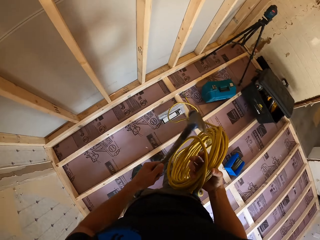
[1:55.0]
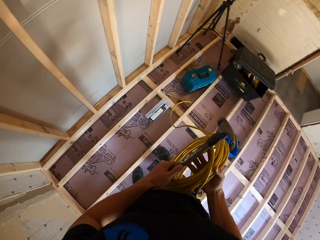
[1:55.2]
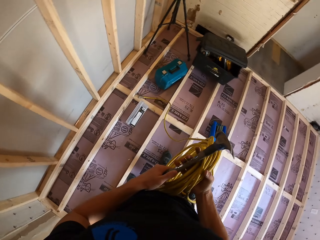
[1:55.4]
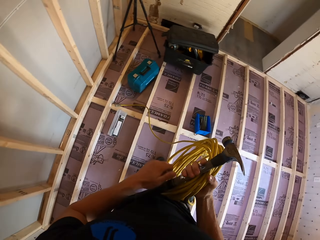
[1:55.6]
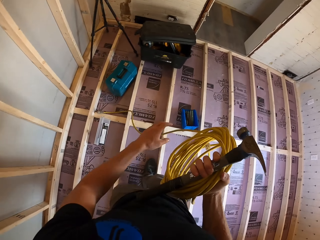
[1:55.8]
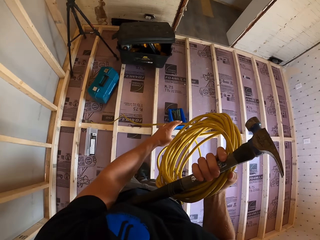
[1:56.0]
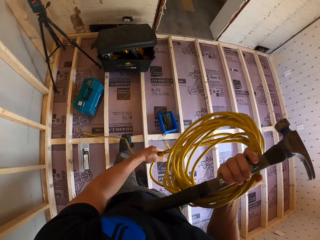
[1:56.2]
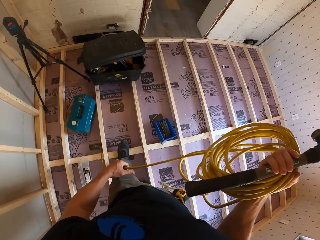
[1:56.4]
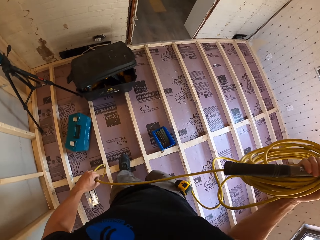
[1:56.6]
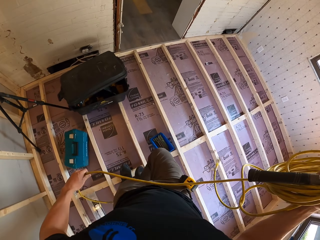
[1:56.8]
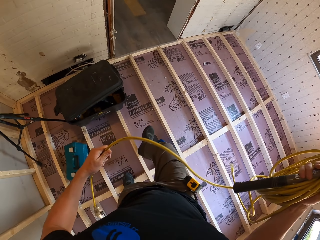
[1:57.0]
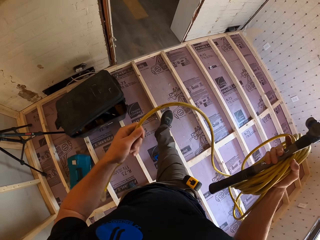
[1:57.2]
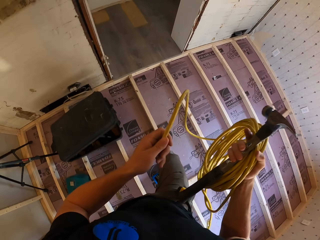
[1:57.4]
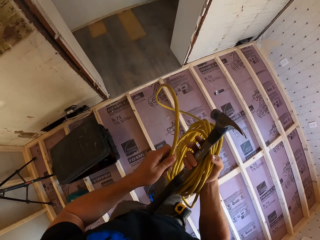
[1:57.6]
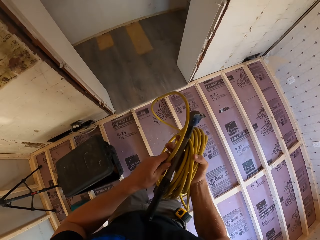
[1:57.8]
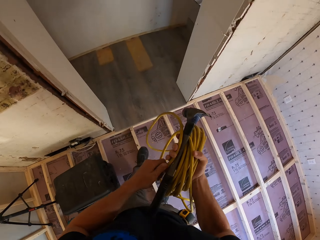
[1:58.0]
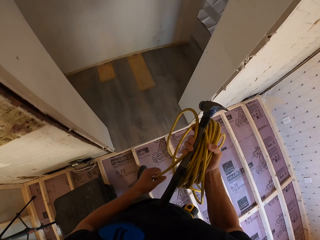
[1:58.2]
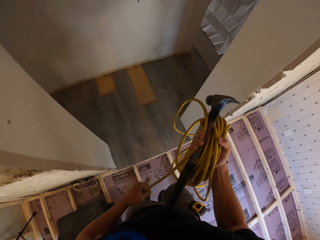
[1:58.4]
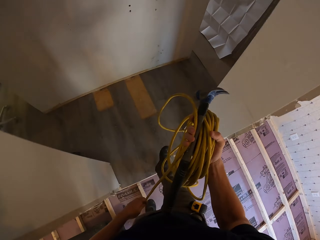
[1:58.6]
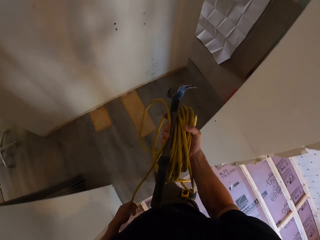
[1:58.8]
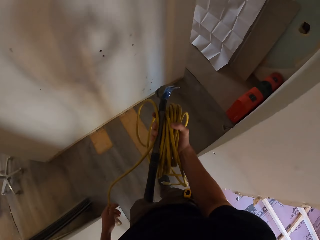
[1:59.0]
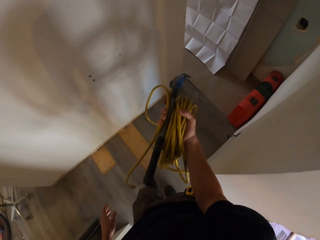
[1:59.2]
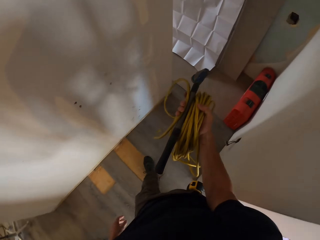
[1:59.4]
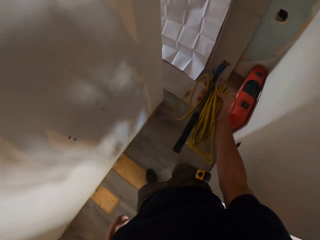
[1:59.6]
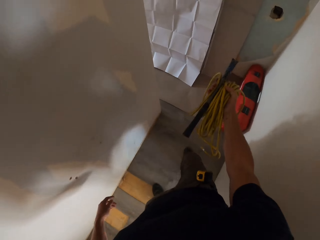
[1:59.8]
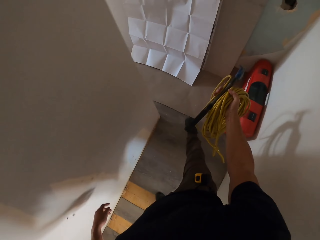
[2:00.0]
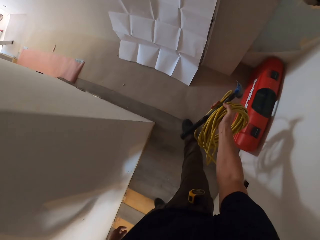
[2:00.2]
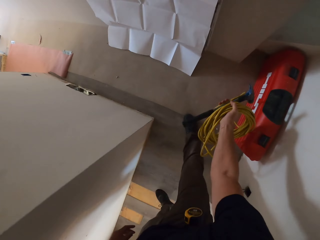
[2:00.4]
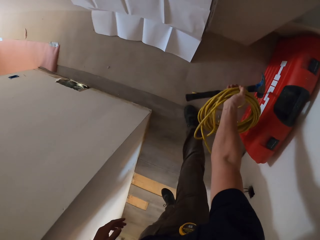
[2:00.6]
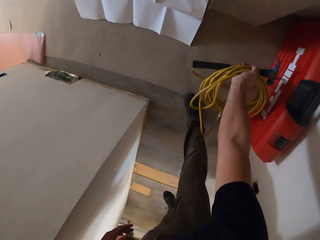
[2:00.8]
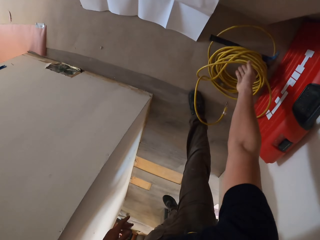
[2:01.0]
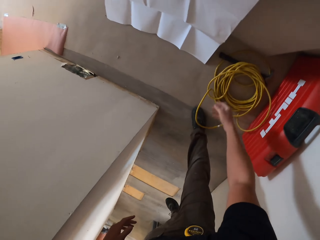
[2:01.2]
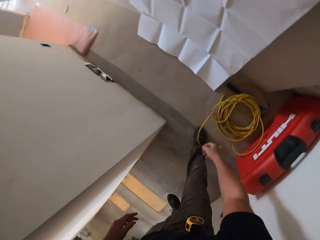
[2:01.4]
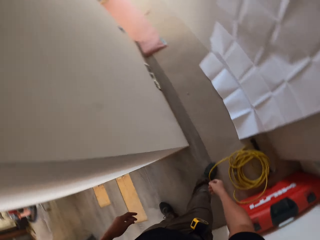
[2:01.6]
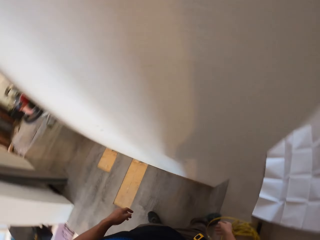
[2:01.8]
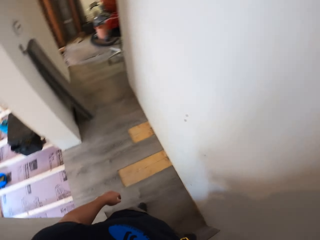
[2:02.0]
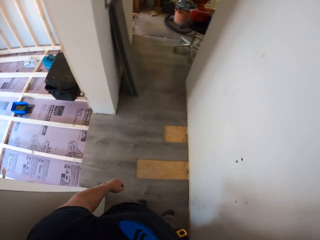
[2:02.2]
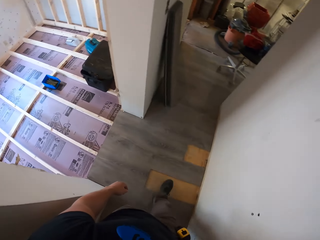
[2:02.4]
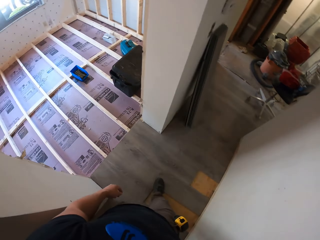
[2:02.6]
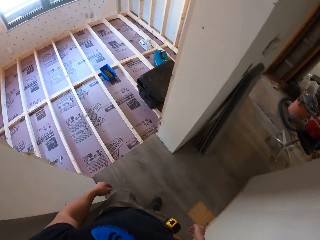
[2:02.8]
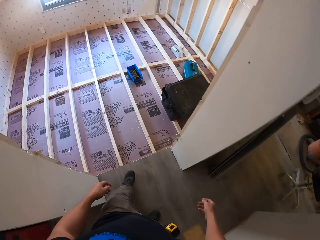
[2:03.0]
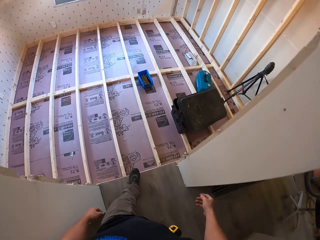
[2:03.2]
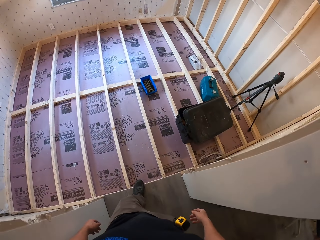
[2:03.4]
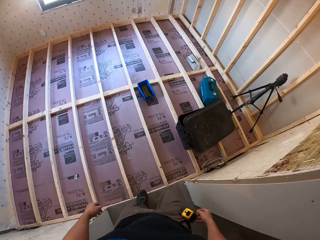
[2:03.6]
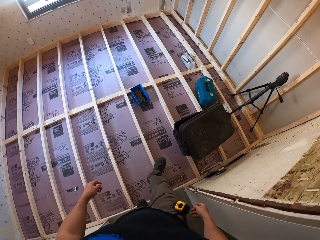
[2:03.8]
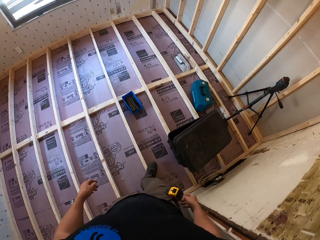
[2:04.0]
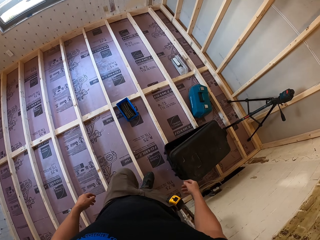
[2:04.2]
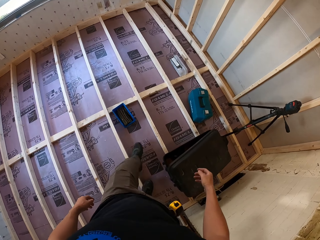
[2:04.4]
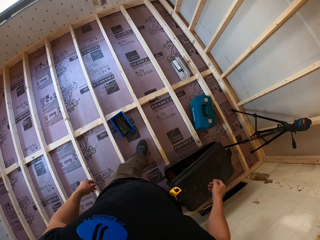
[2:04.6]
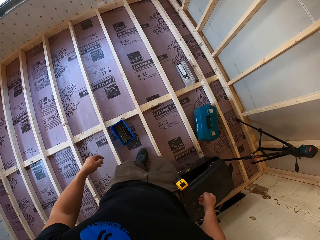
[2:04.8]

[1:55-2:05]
The camera wearer walks around the room. They place the cable and the hammer on the floor. They walk around.

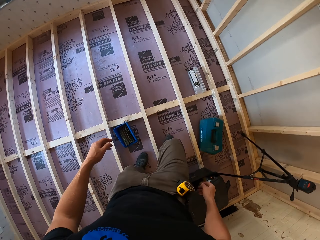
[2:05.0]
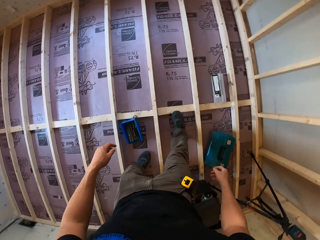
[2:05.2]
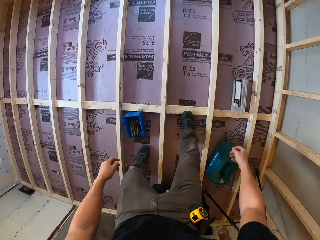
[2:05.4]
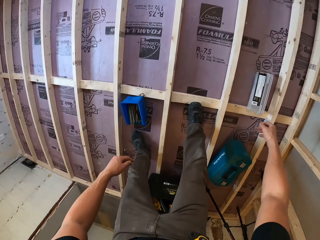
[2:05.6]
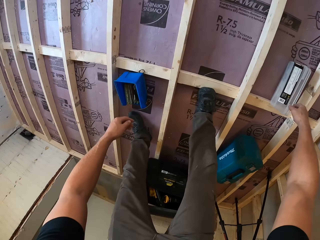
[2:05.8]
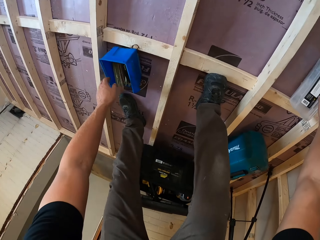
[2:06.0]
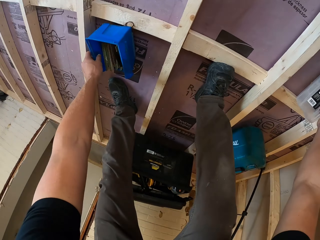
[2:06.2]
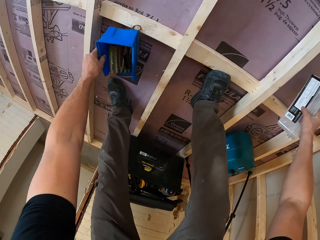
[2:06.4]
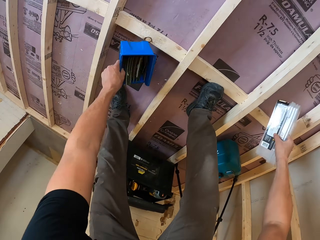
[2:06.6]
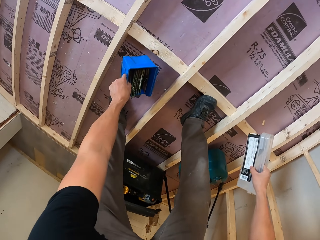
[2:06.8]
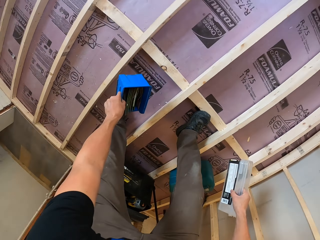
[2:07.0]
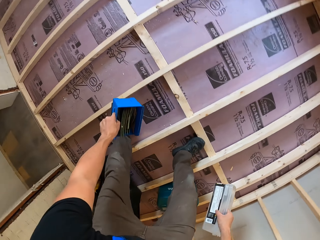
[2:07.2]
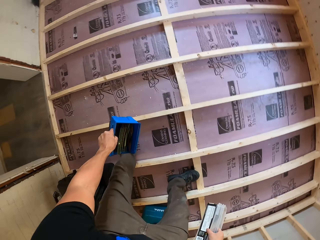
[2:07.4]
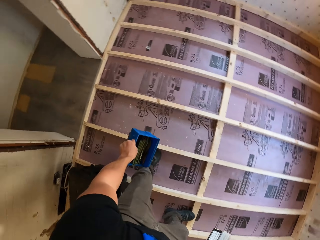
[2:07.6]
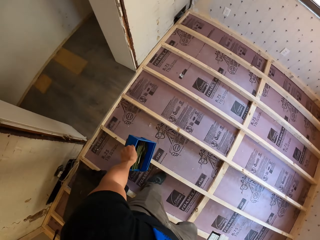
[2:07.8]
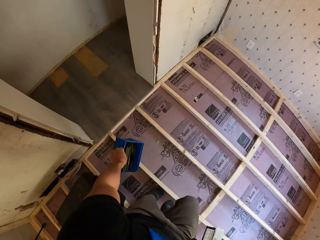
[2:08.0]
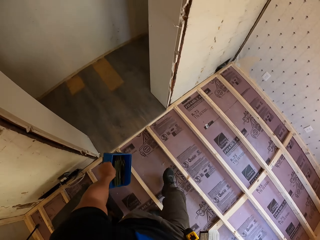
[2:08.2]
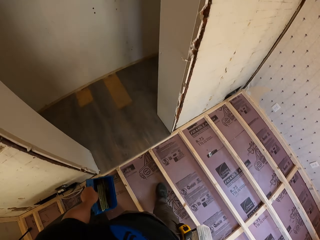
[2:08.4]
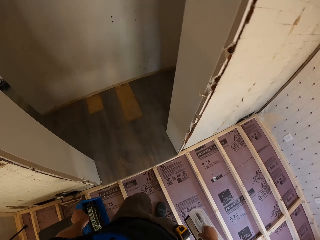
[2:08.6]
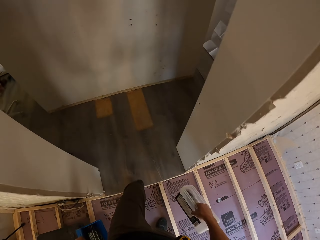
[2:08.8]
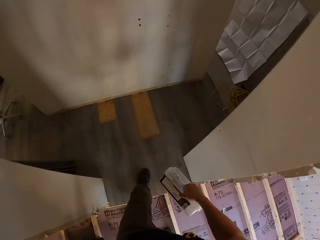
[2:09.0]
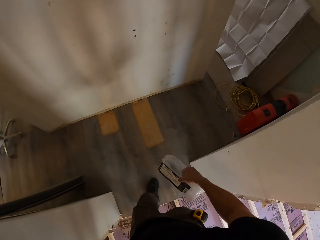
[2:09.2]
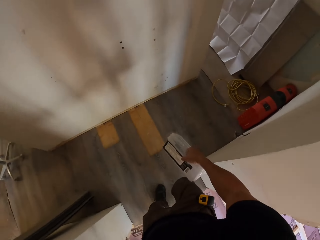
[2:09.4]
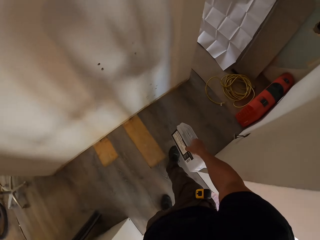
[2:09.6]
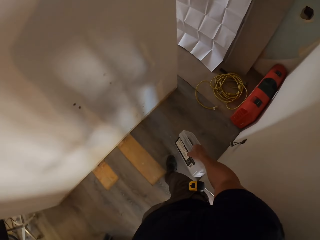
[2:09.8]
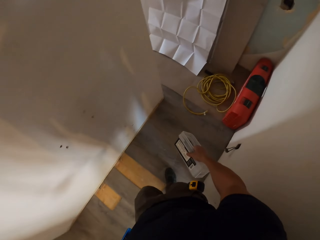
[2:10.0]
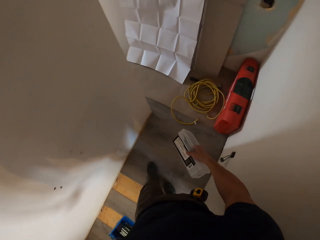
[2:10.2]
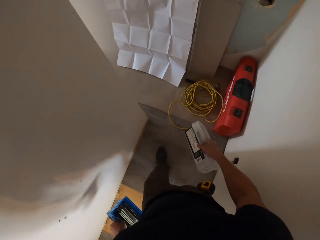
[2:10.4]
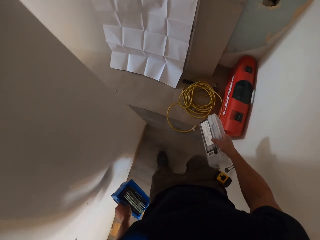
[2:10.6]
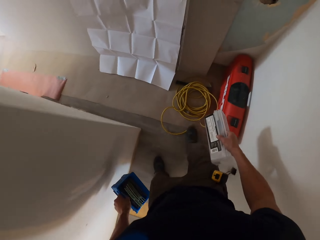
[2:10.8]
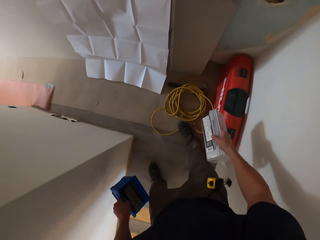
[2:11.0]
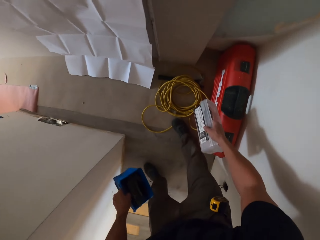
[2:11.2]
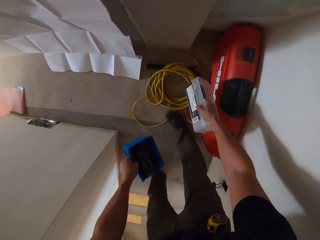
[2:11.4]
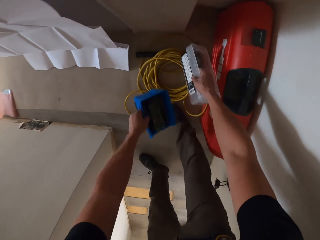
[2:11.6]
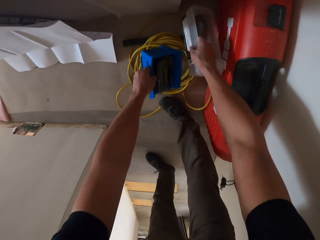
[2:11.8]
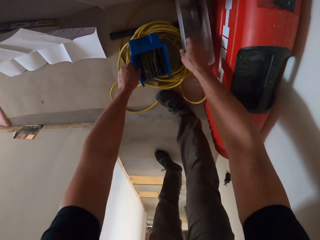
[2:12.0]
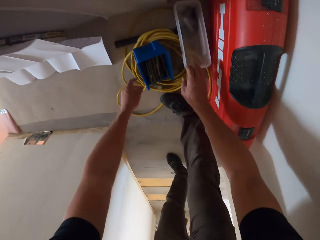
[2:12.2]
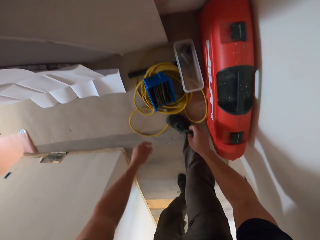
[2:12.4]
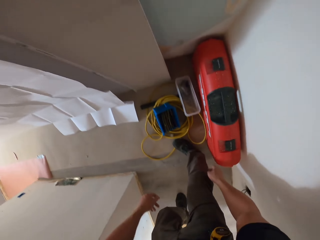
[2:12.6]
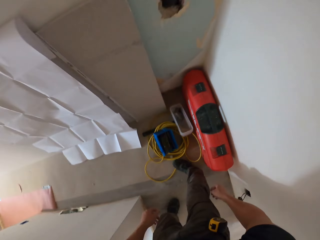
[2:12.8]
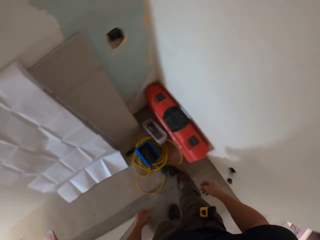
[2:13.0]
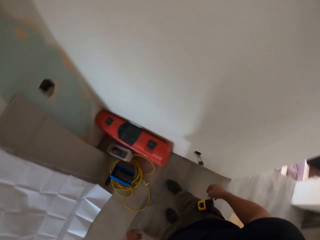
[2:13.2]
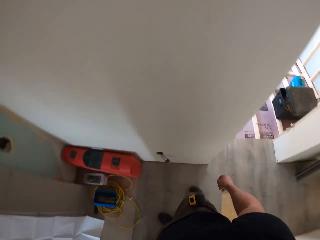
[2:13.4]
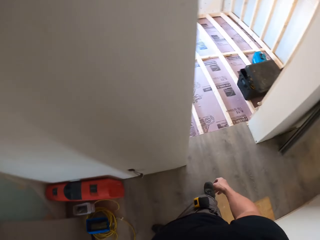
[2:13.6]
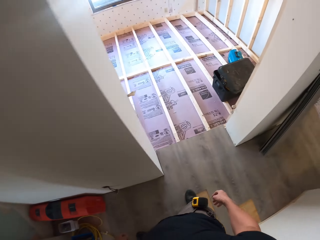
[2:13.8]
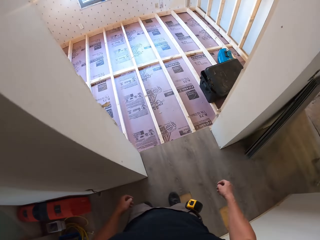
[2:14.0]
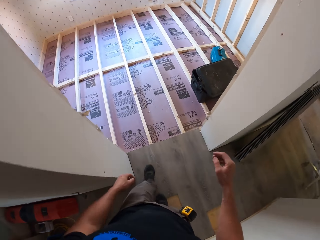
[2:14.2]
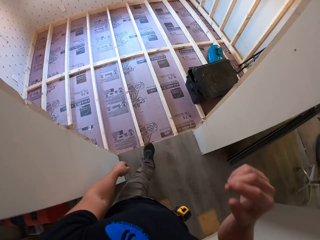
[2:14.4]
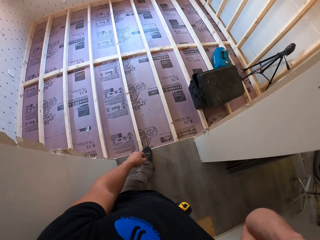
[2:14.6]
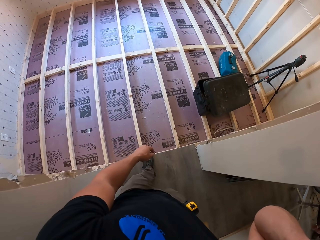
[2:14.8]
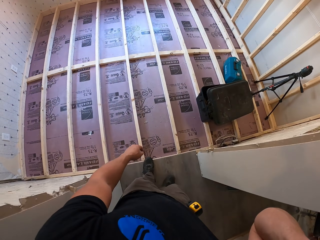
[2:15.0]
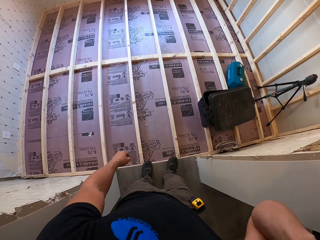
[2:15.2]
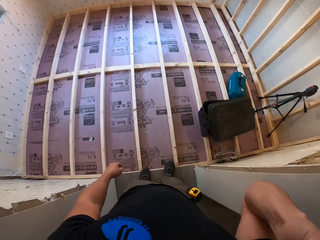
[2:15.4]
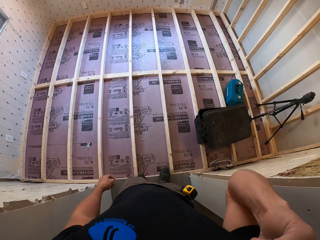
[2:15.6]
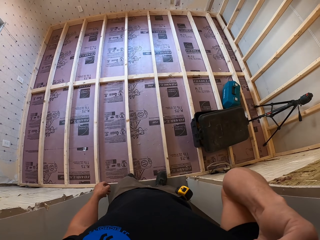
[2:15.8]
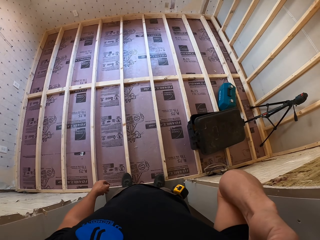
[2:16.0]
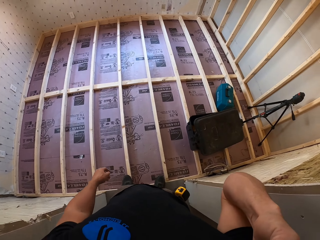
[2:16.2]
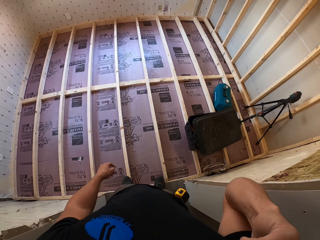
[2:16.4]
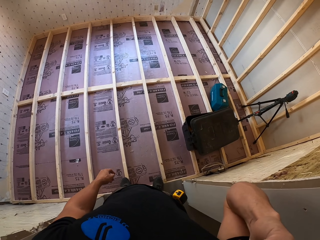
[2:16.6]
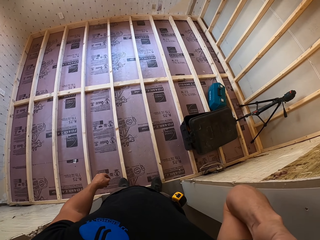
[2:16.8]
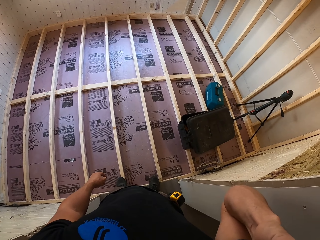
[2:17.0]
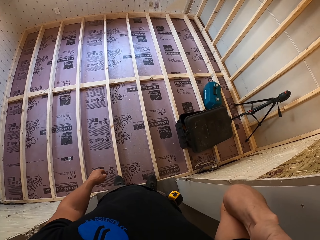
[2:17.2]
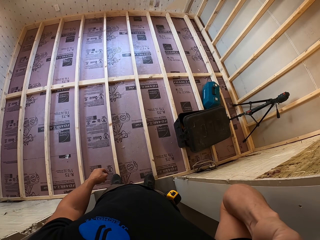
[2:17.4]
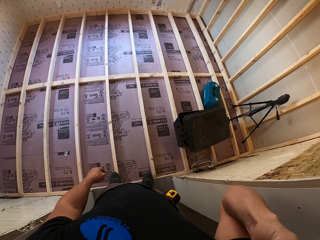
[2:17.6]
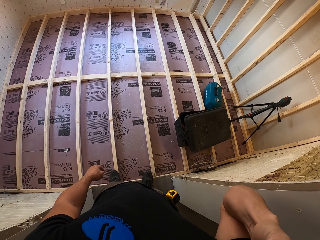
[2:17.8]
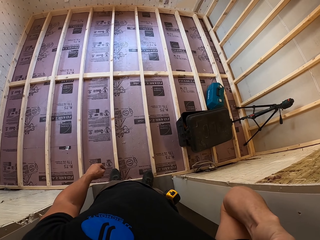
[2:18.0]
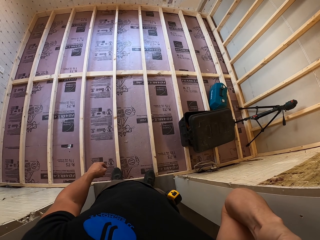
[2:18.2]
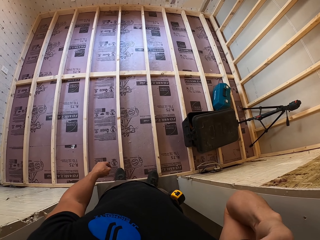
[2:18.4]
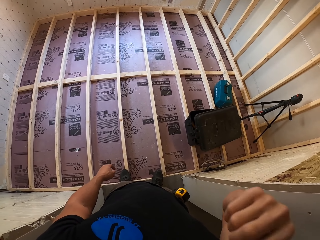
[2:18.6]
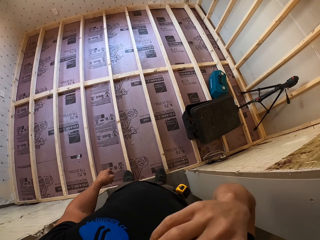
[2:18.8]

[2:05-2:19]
The camera wearer picks up the two containers from the floor. They walk around the room. They place the two containers on the floor. They walk around the room. They adjust the camera.
